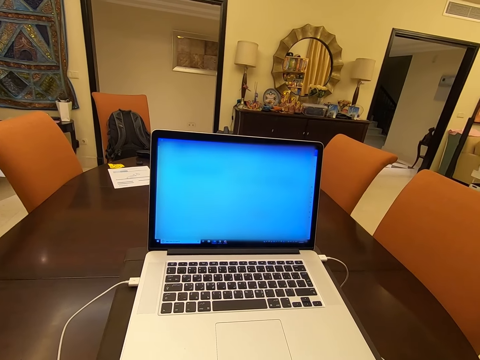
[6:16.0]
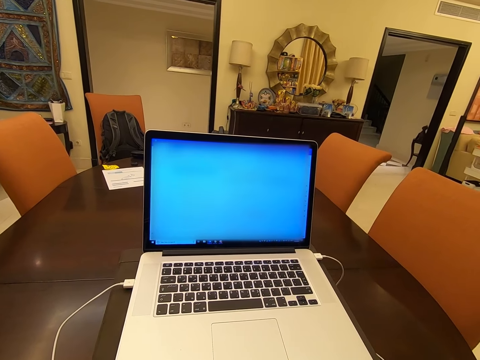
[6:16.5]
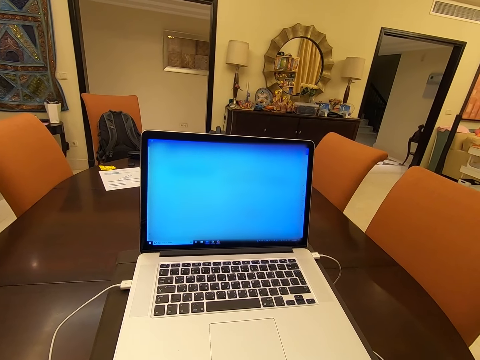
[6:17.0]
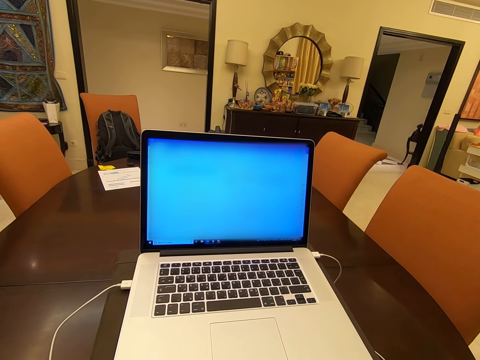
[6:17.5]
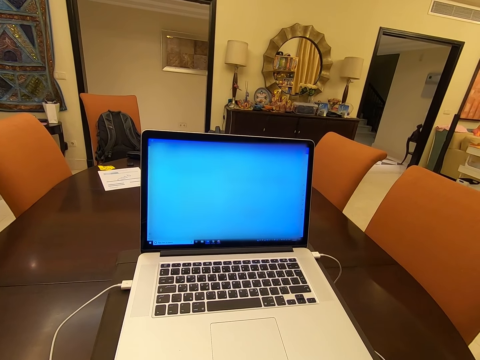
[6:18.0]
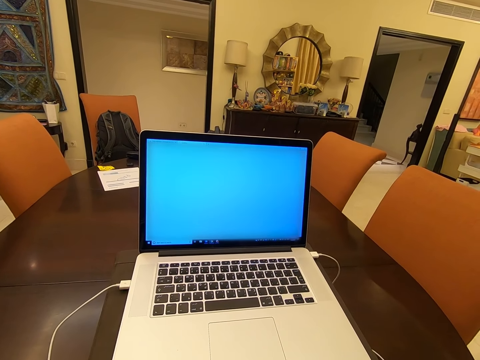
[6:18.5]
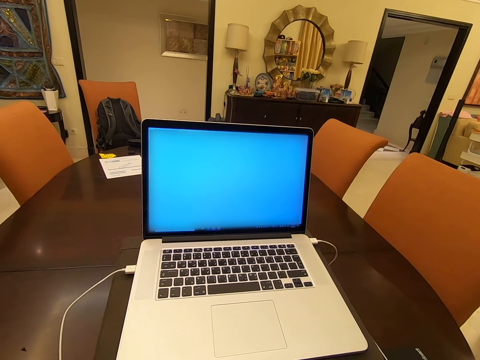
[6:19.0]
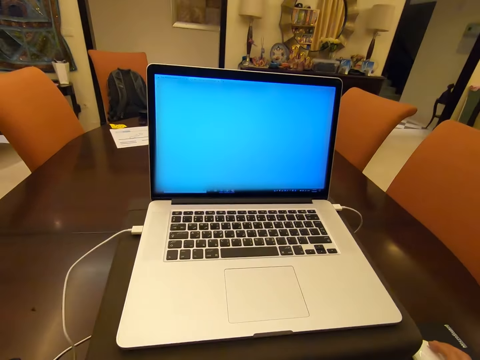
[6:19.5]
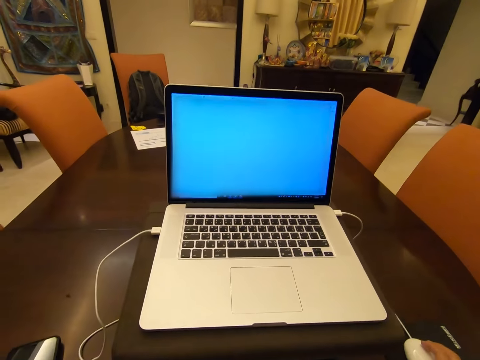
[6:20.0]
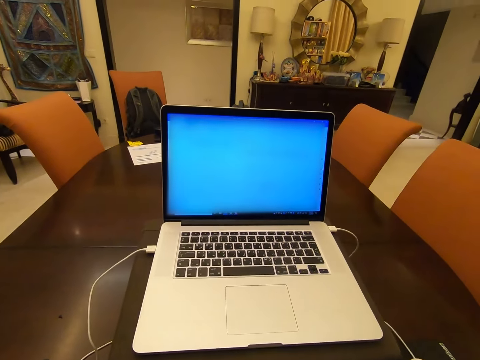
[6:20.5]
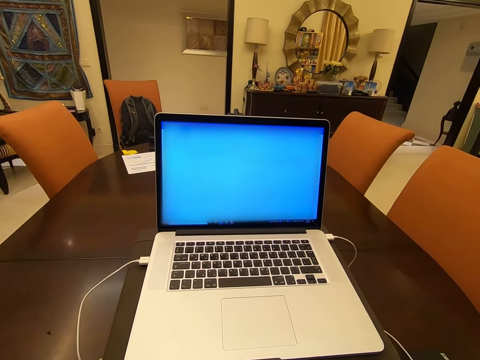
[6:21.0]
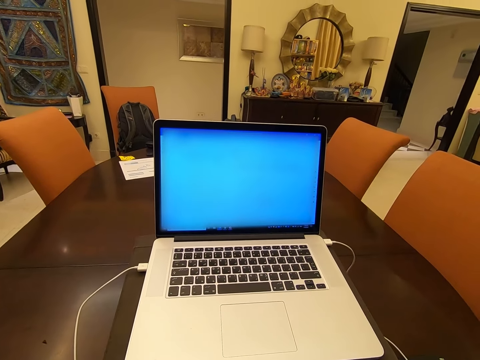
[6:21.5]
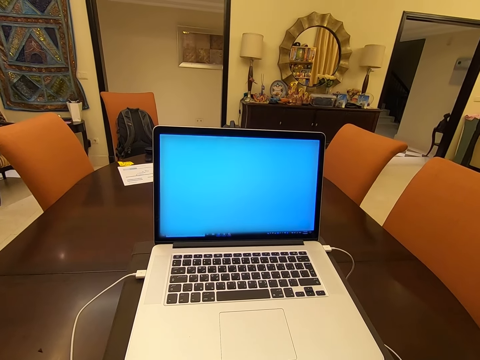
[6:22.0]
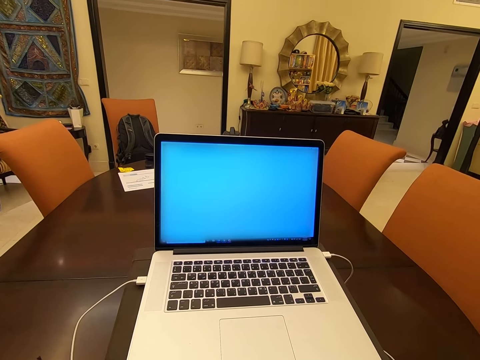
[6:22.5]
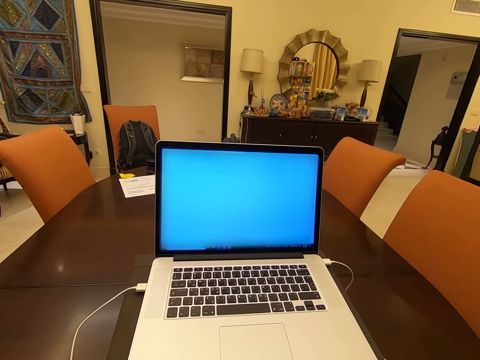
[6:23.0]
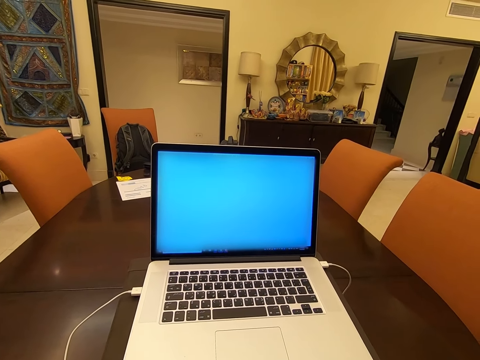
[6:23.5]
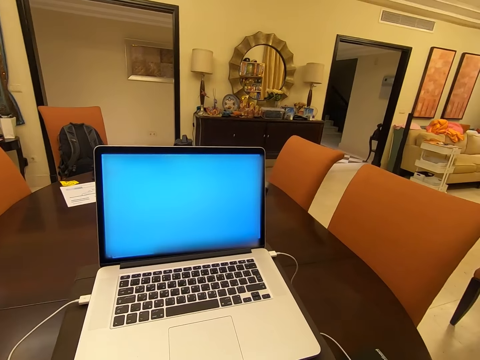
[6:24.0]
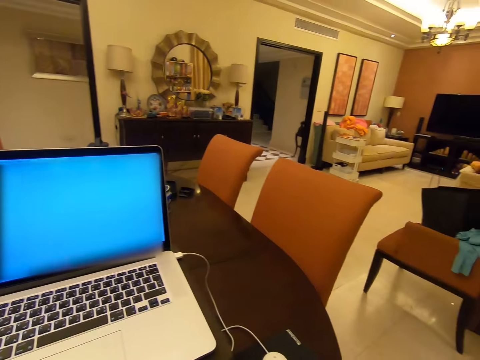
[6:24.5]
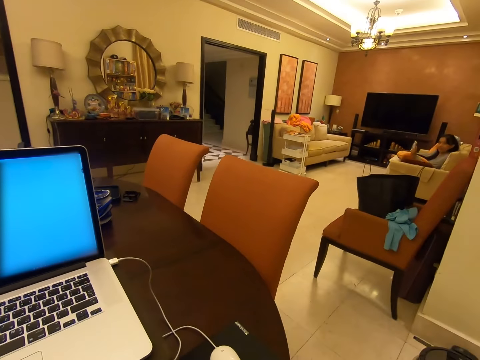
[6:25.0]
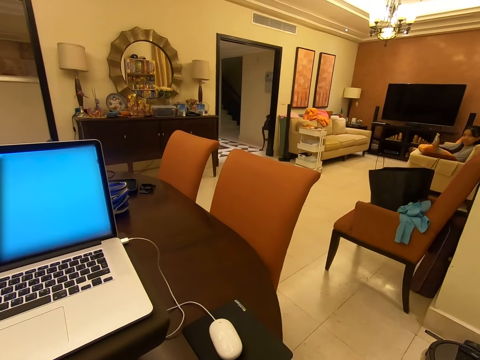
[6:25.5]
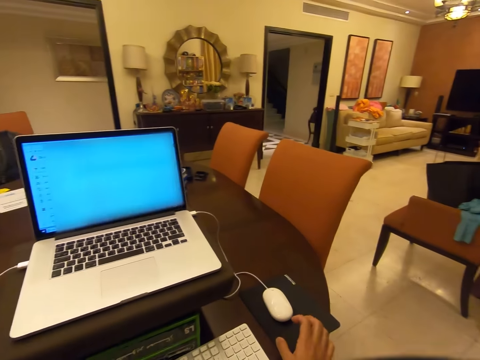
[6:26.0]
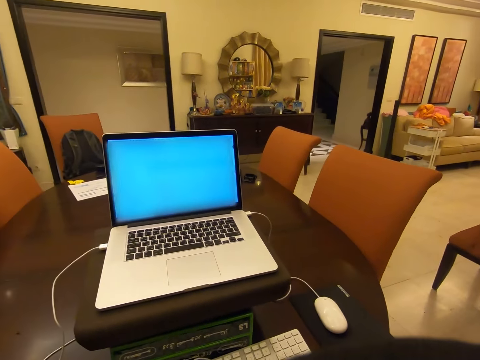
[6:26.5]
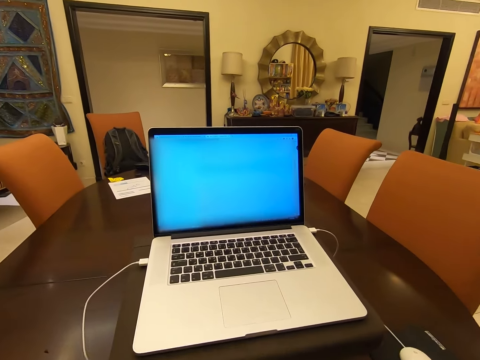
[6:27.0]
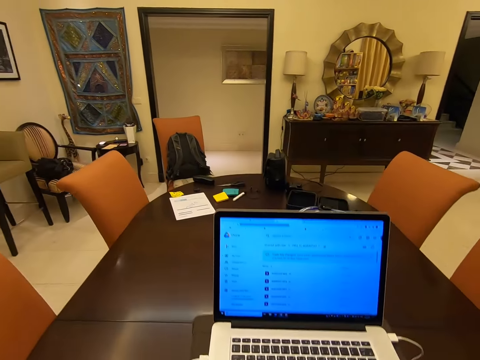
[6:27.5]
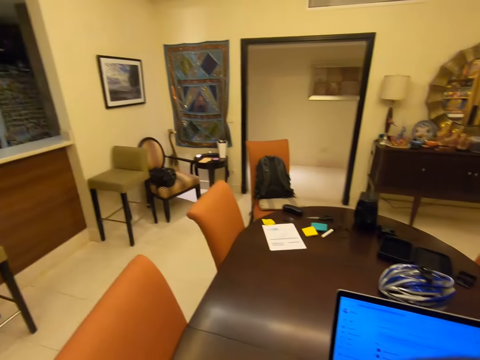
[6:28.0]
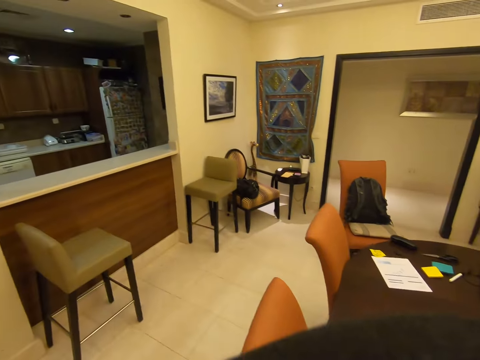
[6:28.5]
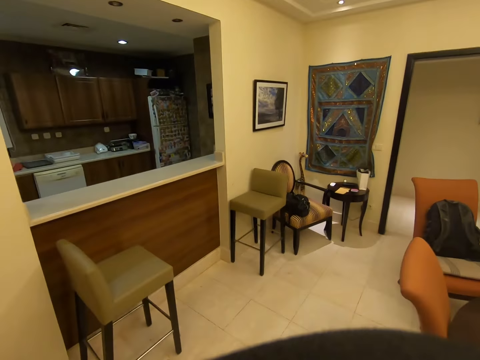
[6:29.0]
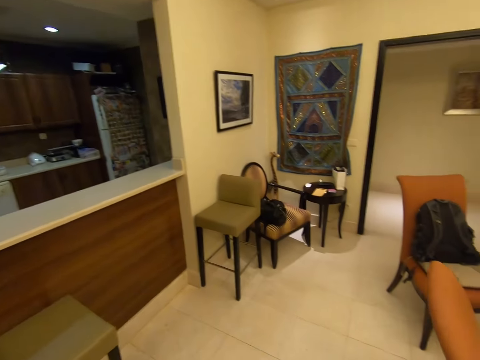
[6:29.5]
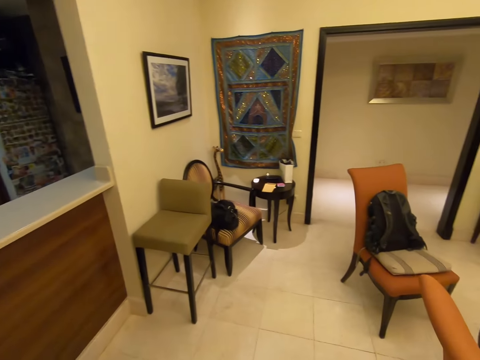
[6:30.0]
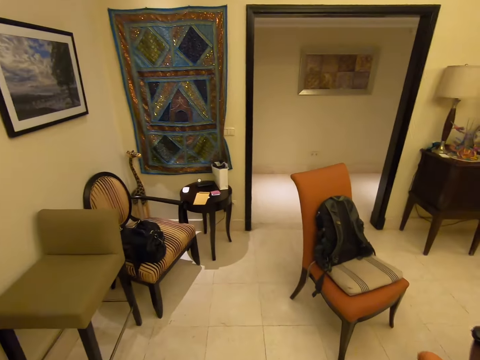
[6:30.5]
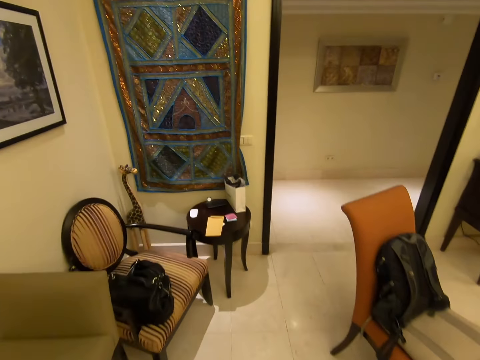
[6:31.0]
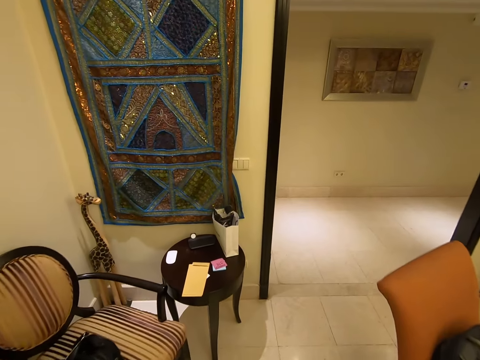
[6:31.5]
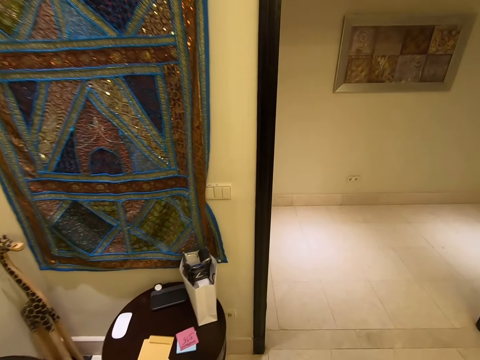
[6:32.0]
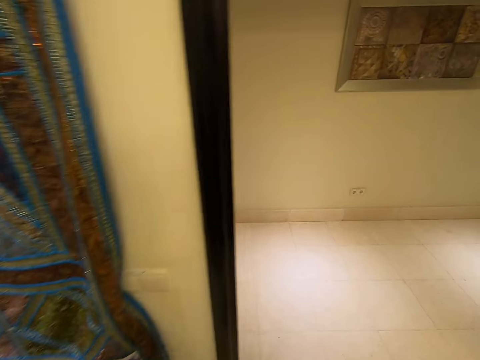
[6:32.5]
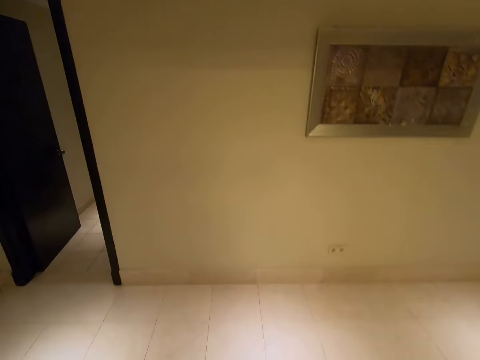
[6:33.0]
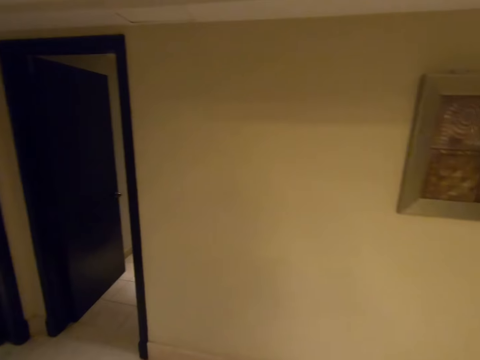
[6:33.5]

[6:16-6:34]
The camera wearer operates the laptop. They talk to a woman. They look around, stand up and walk around the room.

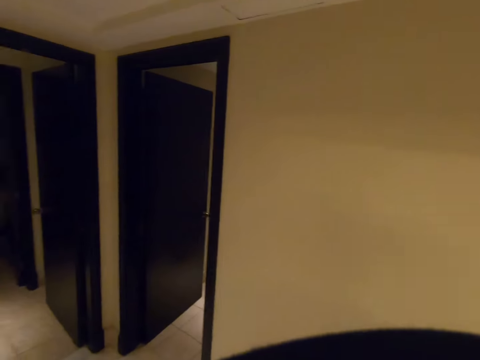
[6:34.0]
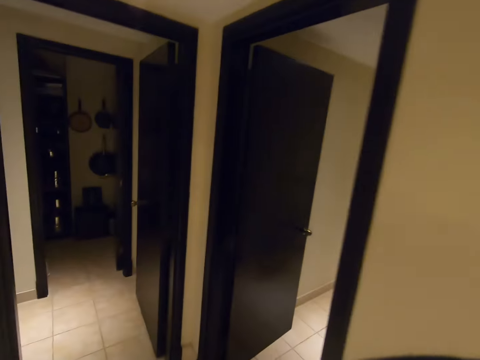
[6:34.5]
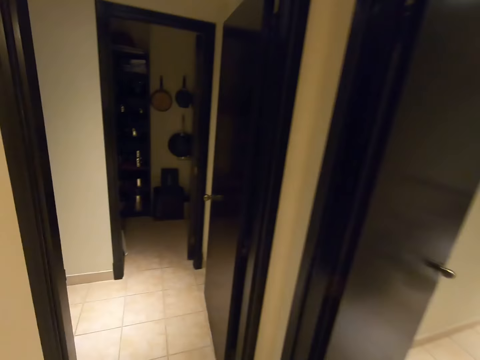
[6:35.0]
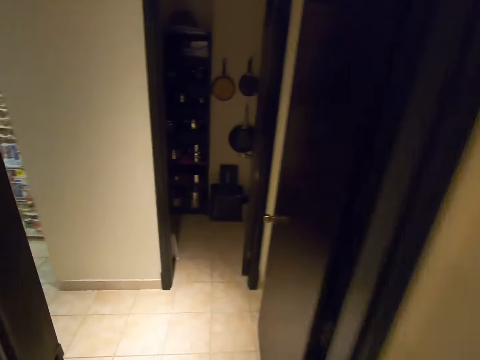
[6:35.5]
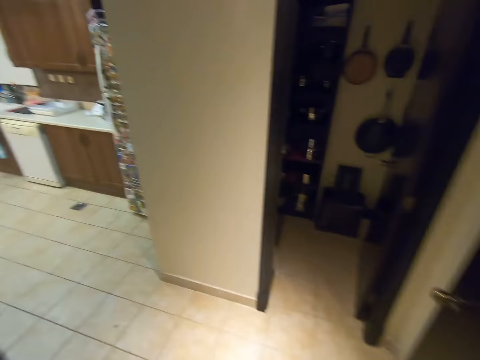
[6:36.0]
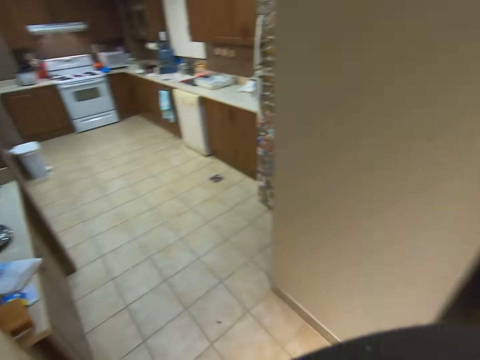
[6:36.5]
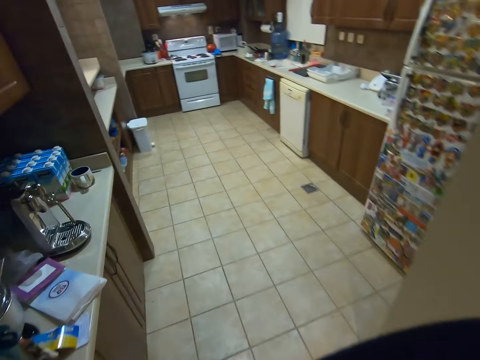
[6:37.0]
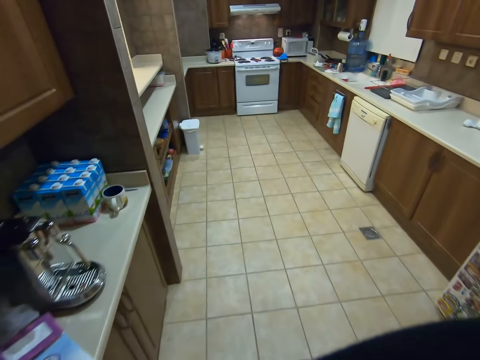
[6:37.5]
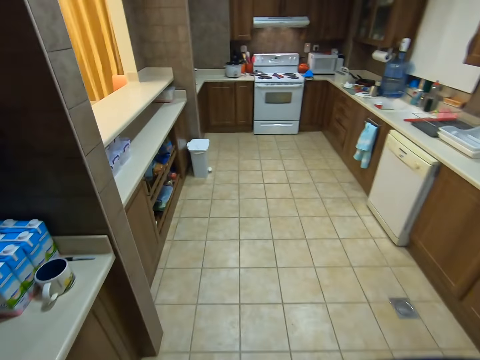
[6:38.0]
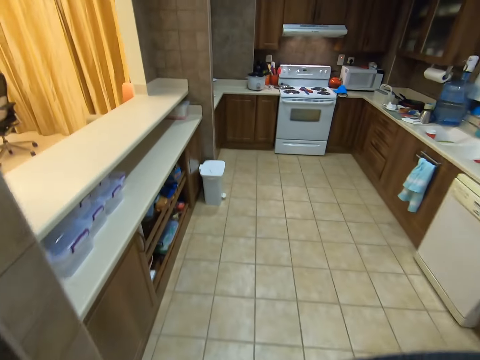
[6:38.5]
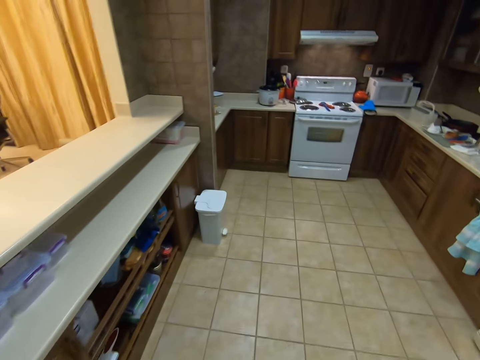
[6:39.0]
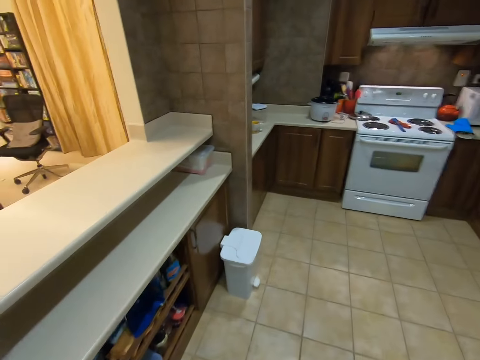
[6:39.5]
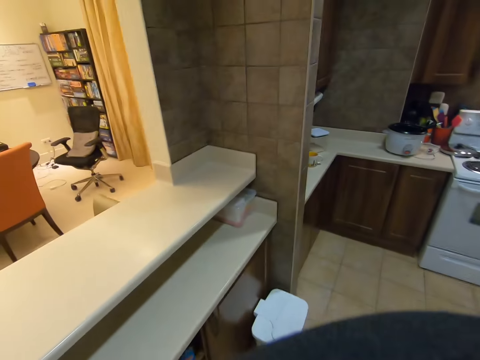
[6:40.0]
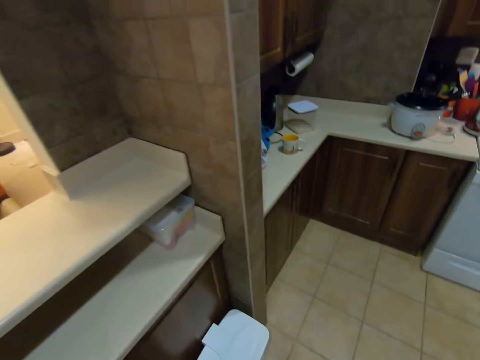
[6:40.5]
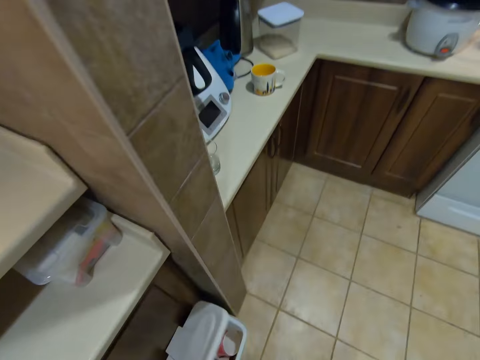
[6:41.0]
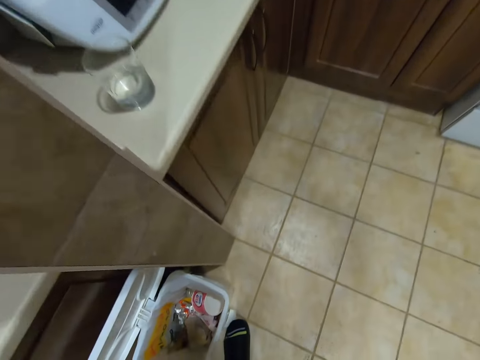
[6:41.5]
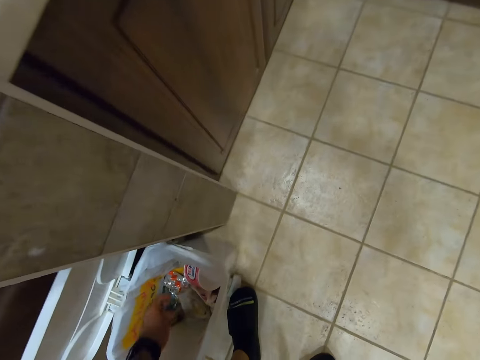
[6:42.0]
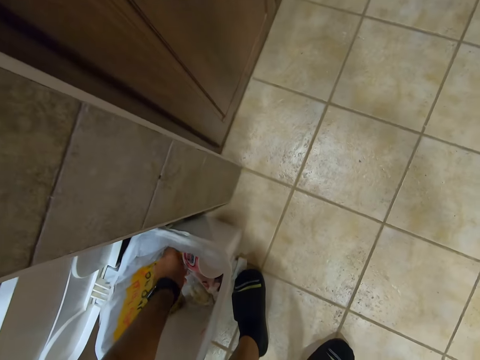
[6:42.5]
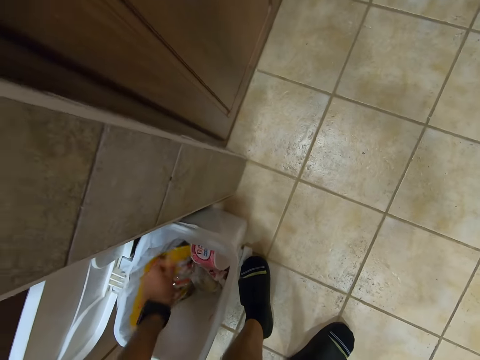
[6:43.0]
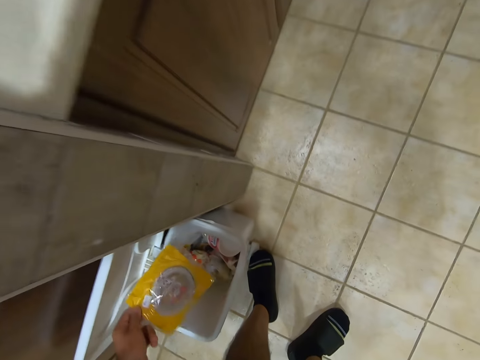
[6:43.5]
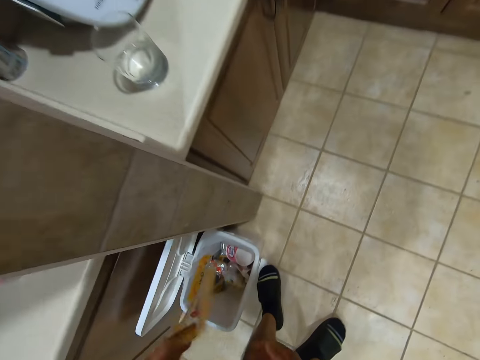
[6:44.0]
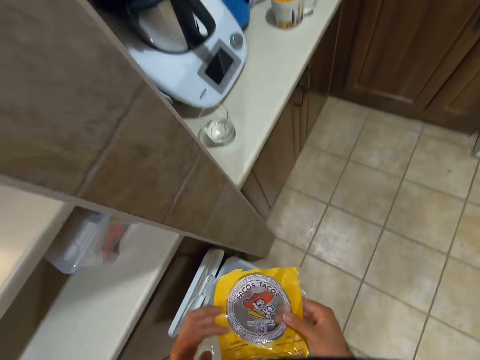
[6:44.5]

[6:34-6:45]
The camera wearer opens the dustbin. They bend down. They pick up a Pacos Tacos paper.
